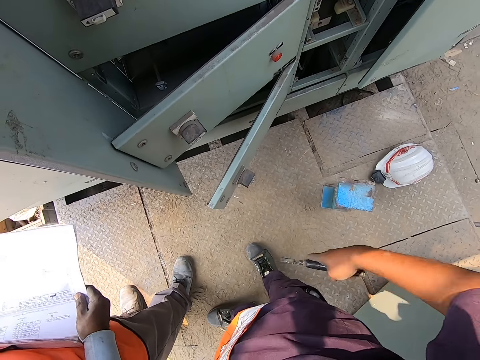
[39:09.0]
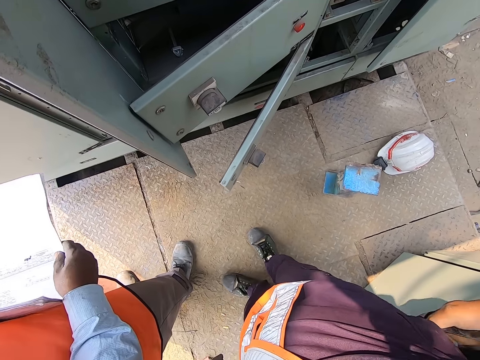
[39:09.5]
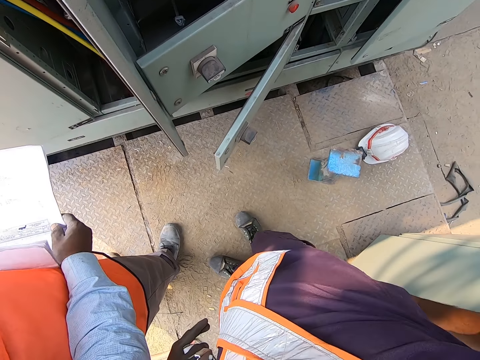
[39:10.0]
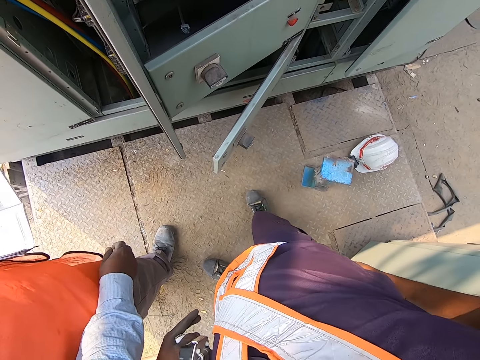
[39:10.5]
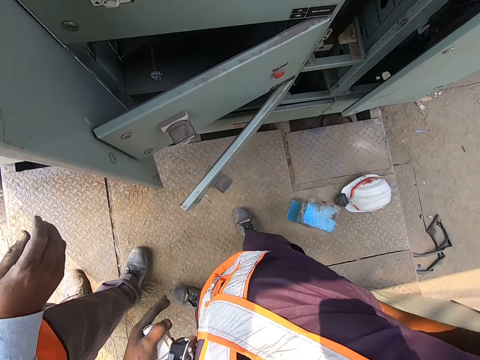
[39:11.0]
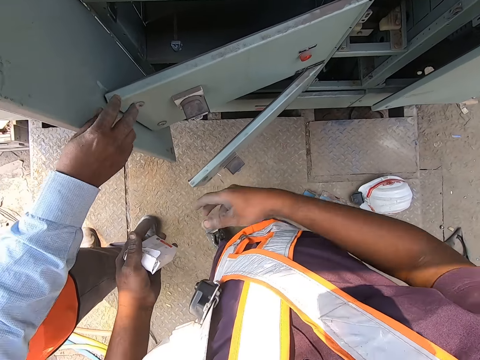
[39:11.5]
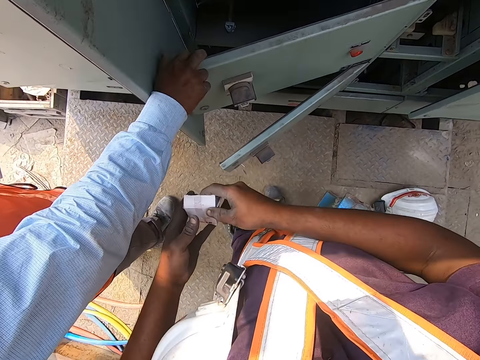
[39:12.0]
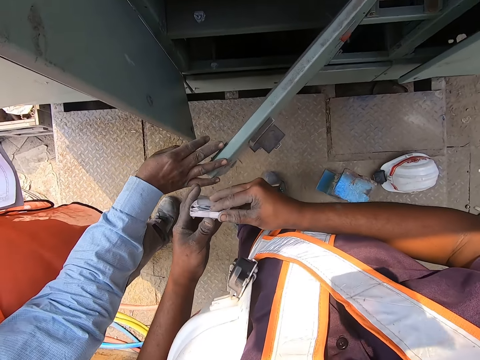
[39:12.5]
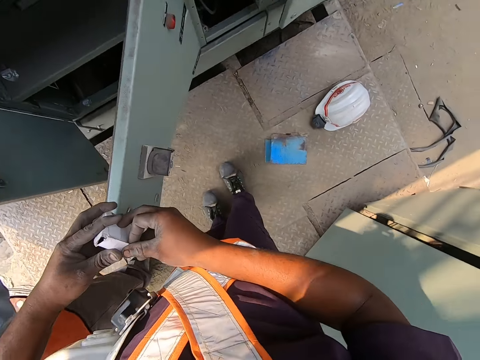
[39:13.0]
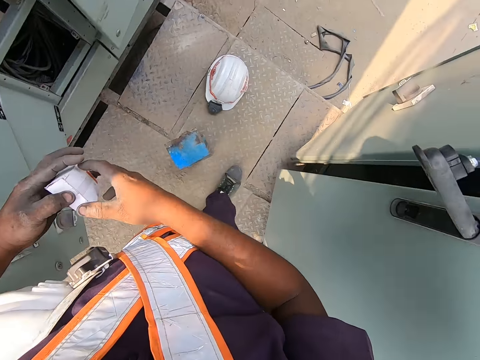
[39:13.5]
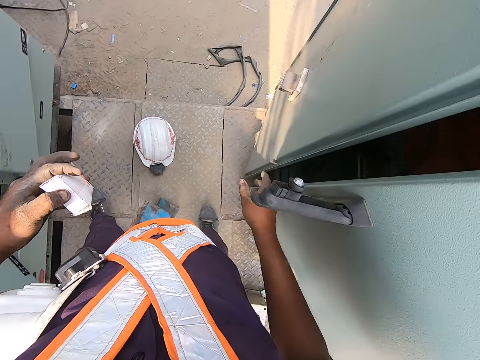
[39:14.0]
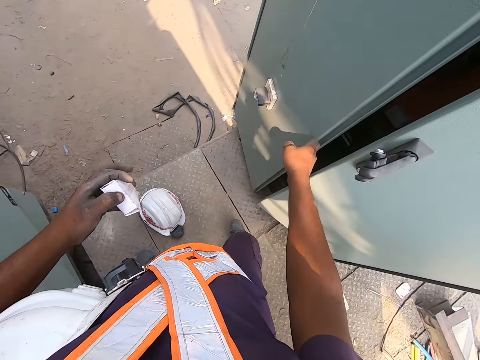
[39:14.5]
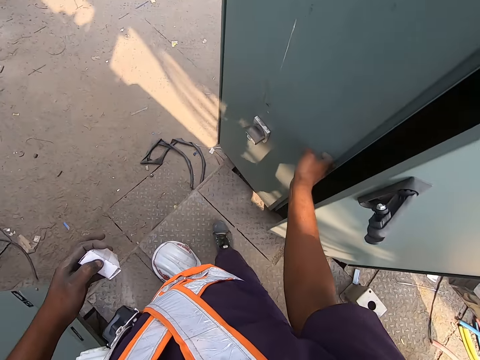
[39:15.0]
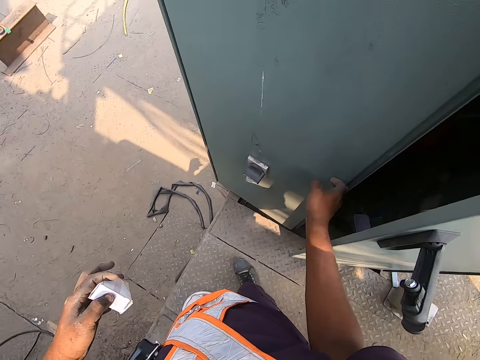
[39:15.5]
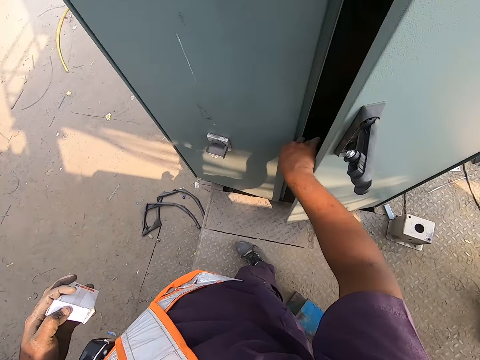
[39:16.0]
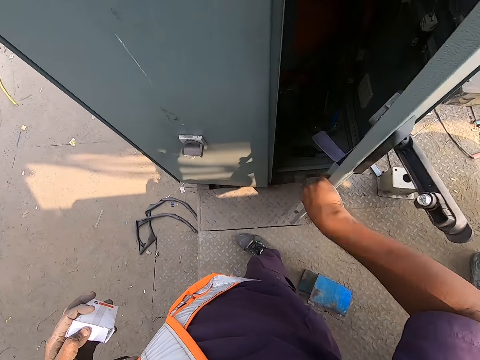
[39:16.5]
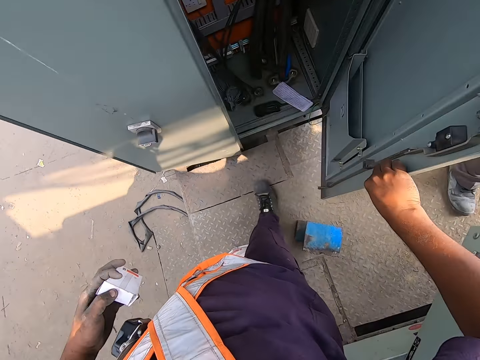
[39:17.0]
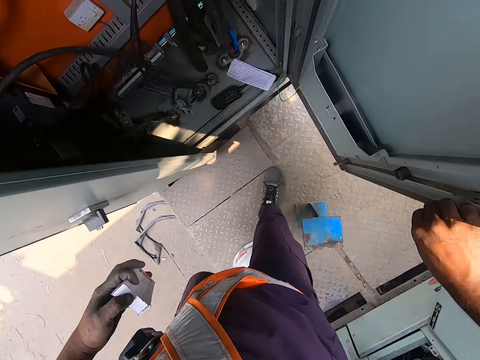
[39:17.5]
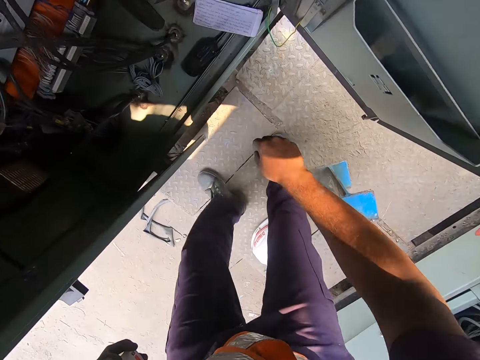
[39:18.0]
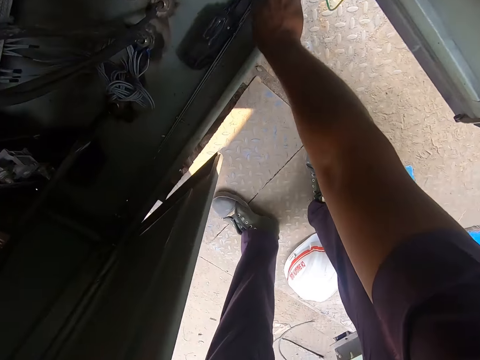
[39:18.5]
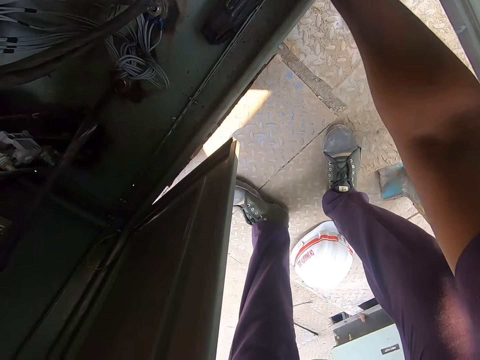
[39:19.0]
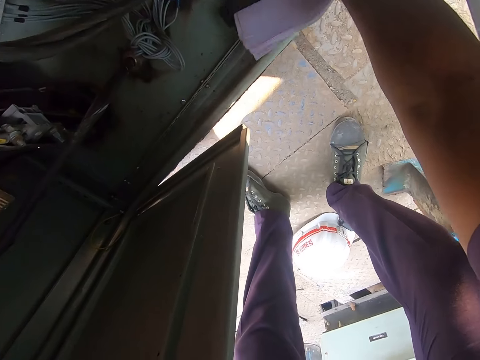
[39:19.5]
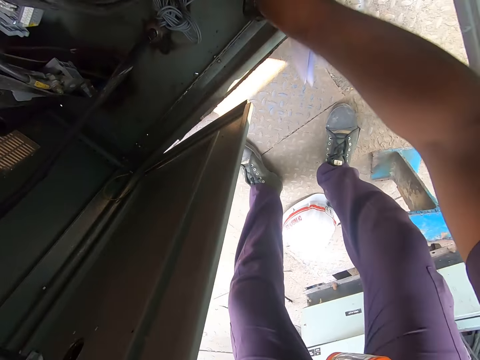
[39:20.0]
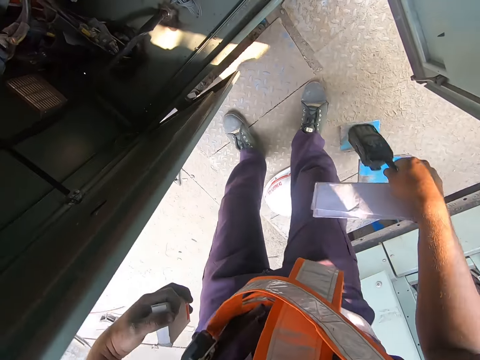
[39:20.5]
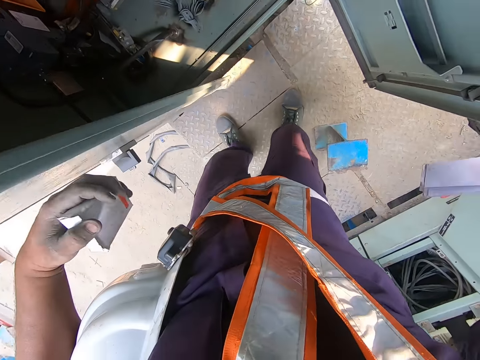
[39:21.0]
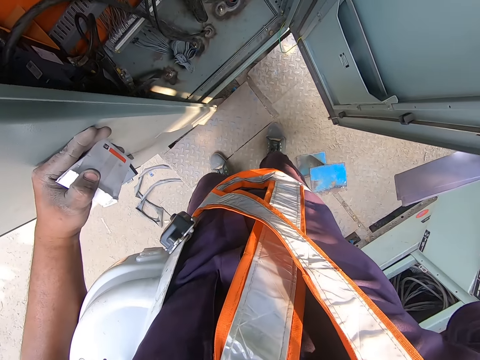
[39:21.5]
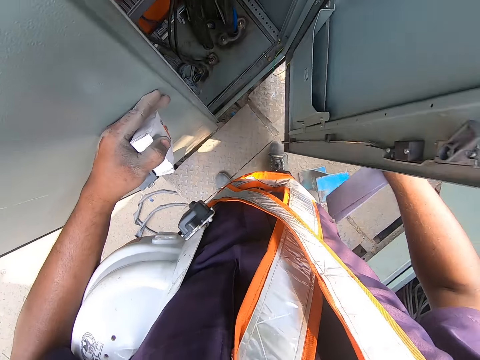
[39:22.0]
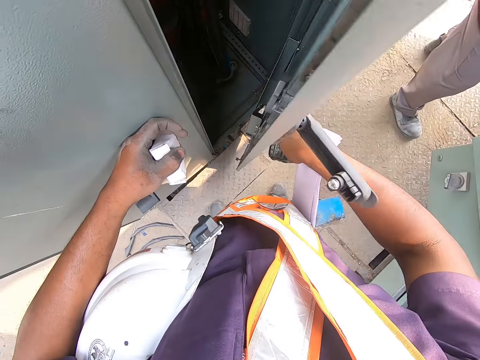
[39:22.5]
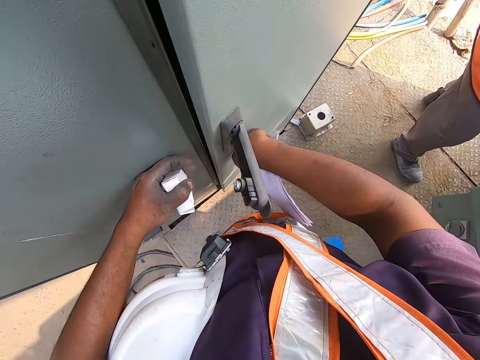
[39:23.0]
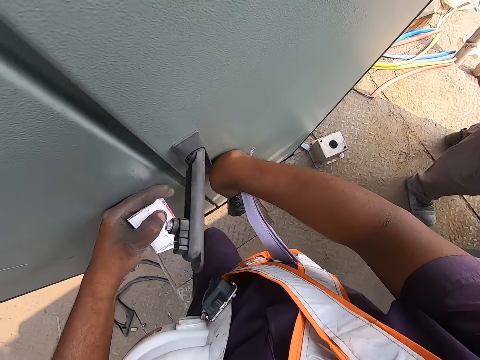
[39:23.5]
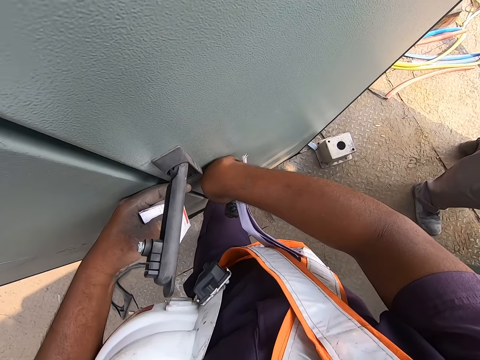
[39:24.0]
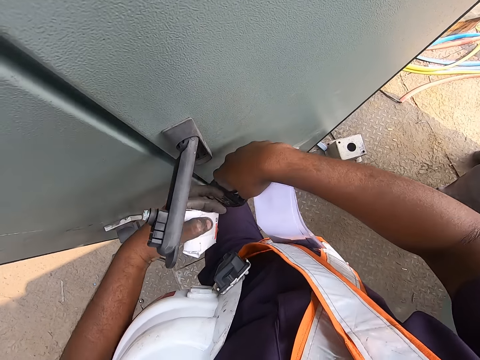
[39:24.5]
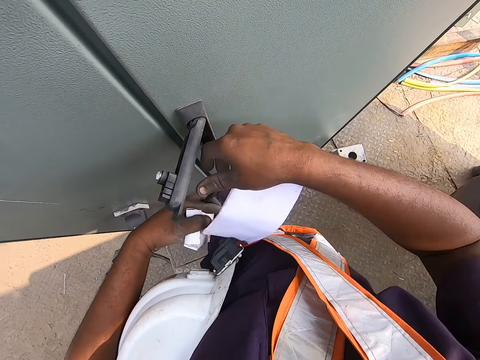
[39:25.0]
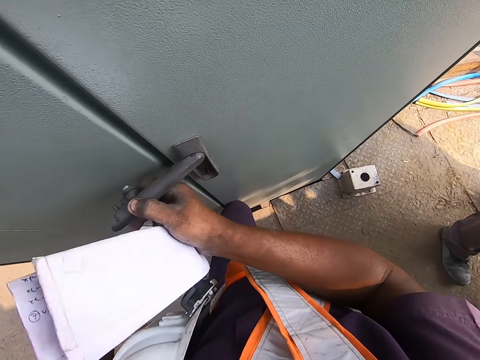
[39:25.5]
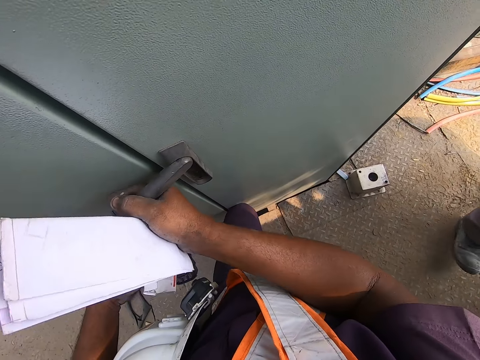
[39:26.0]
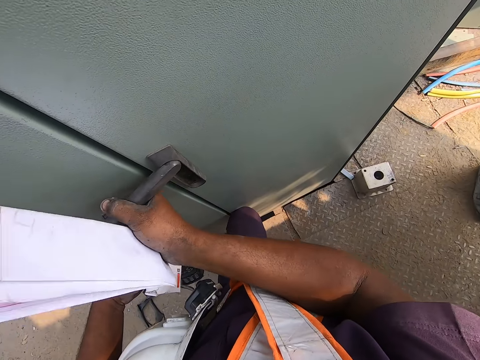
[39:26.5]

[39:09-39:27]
The camera wearer passes the phone or pliers in his left hand to his right hand. He holds the pliers with his right hand. He puts the pliers in the pocket with his right hand. A man opens the control box door with his right hand. The camera wearer touches a pack of nuts in his left hand with his right hand. He pushes the control box door with his right hand. He opens the control box door with his right hand. He picks papers from the control box with his right hand. He picks a transmitter from the control box with his right hand. He closes the control box door with his right hand and touches the control box with his left hand. He converses with another man through the transmitter. He passes the transmitter in his right hand to his left hand.

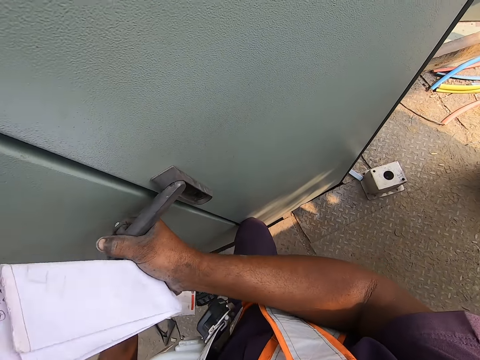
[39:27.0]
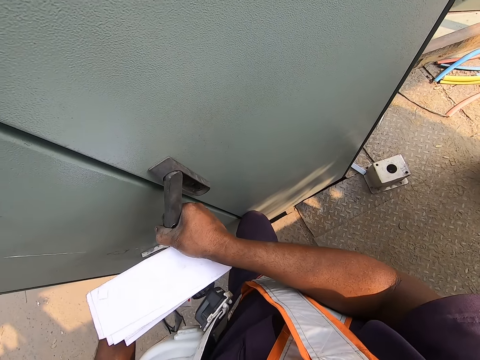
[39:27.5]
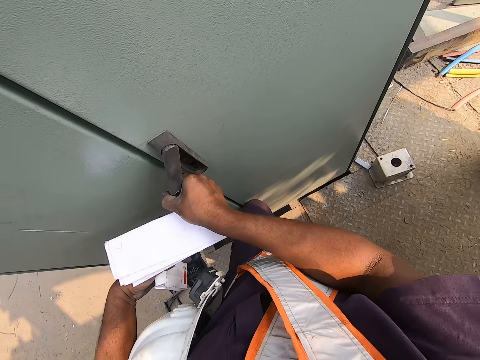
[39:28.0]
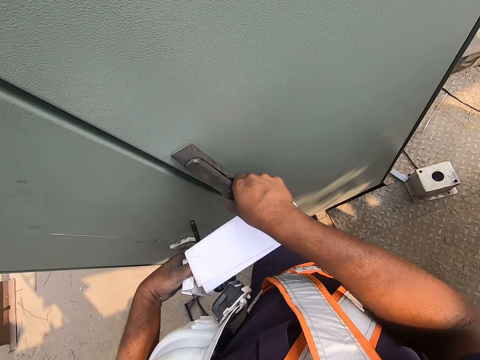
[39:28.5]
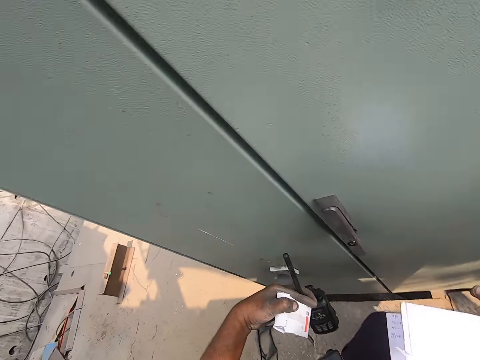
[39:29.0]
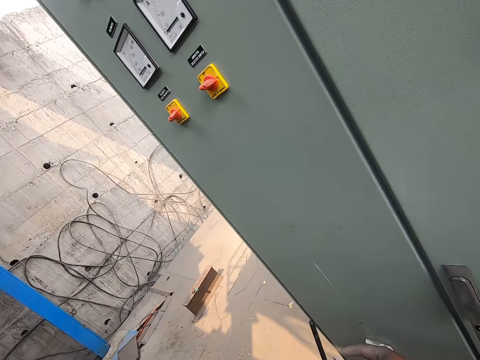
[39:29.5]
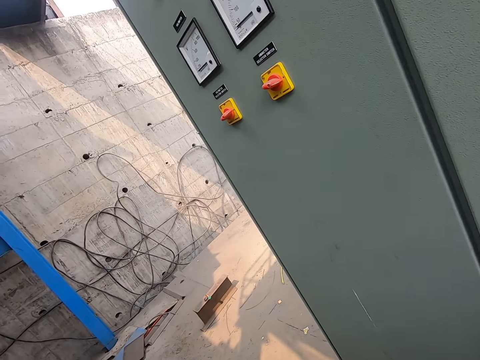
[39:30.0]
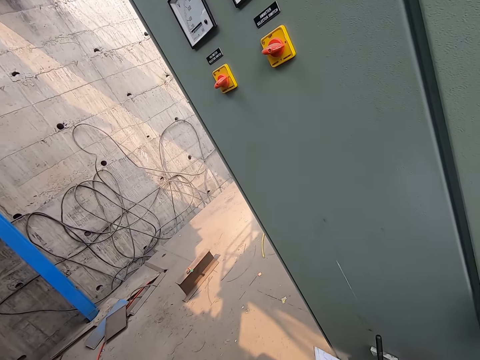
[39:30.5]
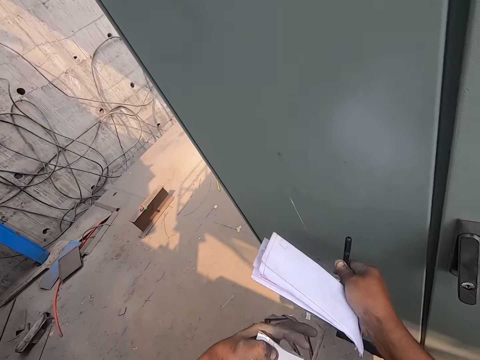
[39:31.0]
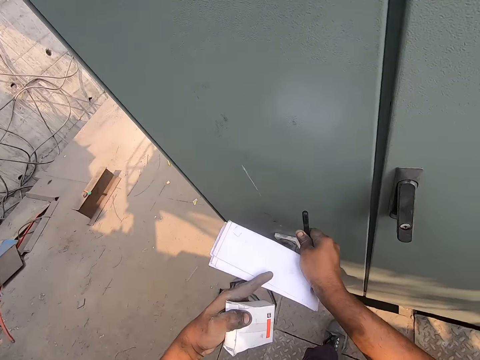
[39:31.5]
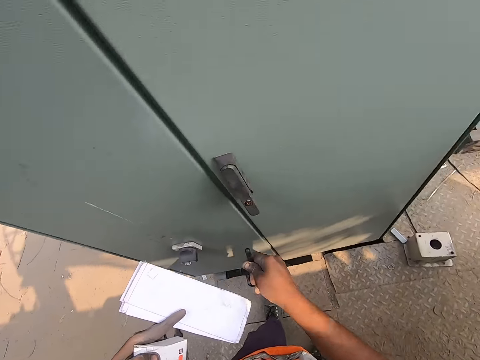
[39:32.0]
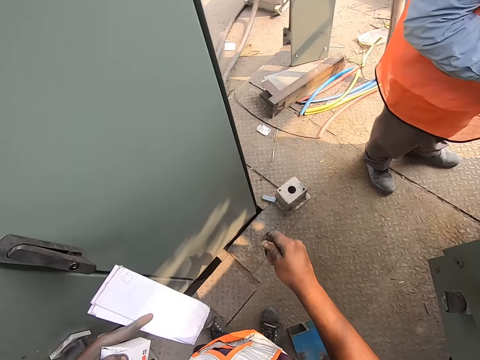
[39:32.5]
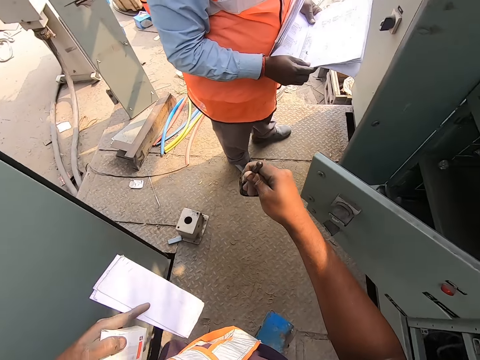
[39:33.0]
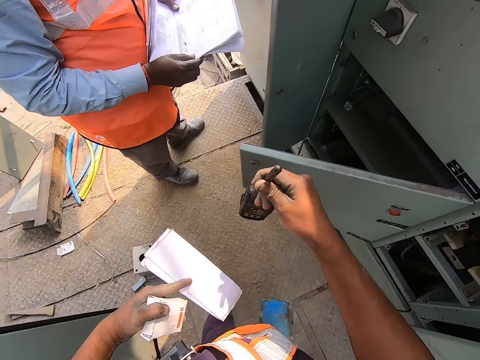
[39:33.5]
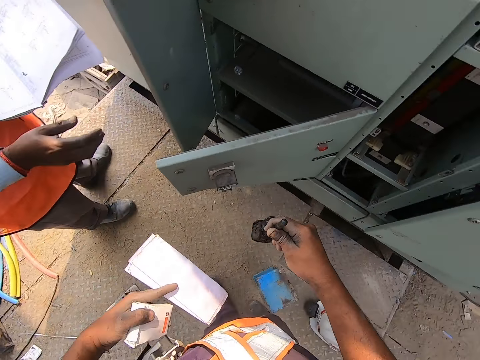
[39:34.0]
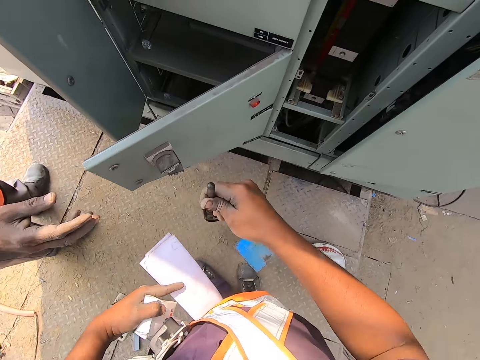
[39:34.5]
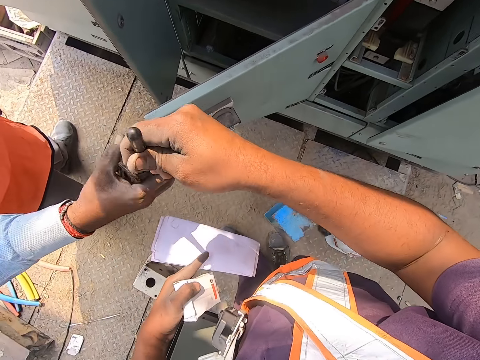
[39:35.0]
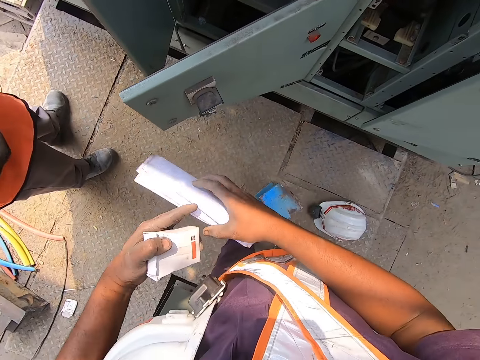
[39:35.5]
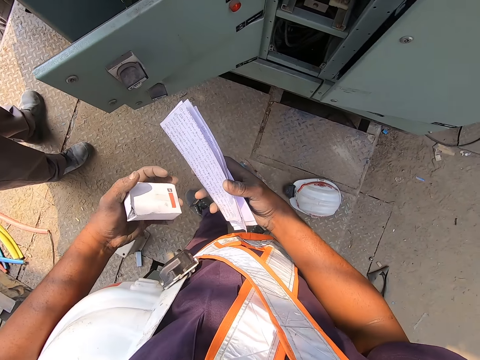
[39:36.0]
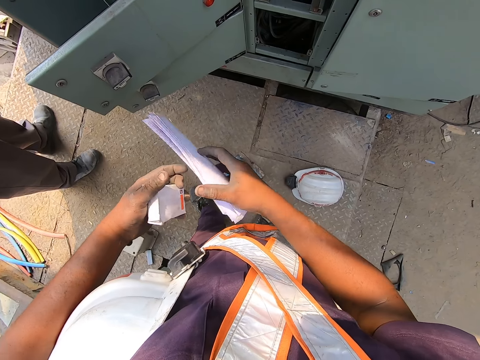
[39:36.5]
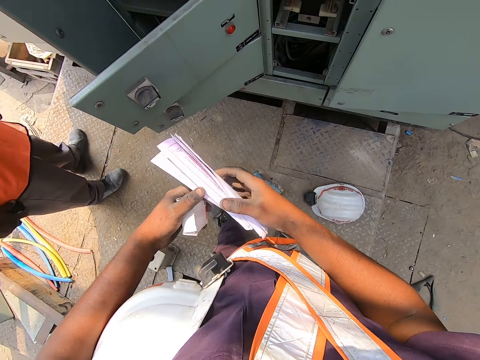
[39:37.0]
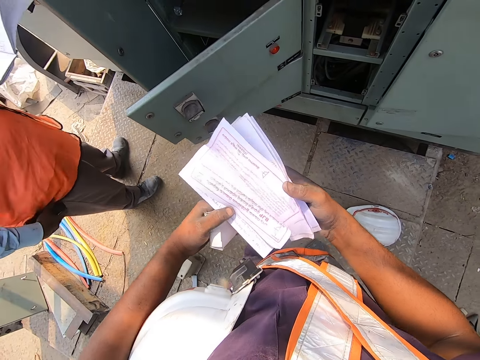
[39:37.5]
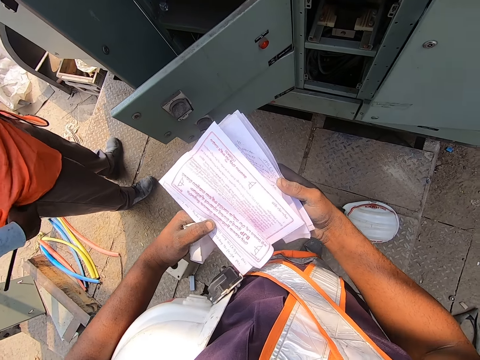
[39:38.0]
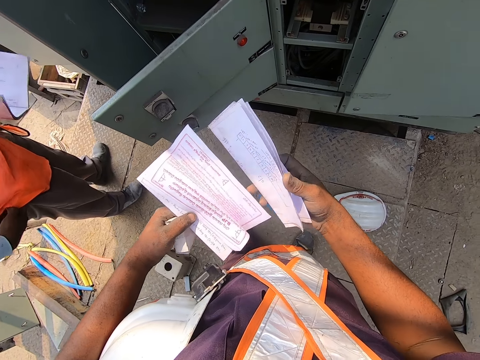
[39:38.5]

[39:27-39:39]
The camera wearer passes the papers in his right hand to his left hand. He converses with a man. He passes the transmitter in his right hand to the man. The man collects the transmitter from the camera wearer with his right hand. The camera wearer interacts with the man. He passes the papers in his left hand to his right hand. He opens the paper with both hands.
